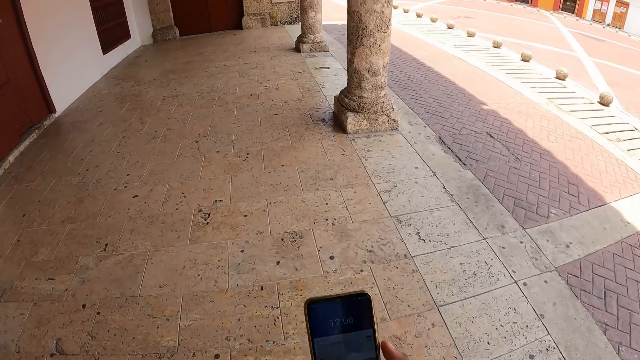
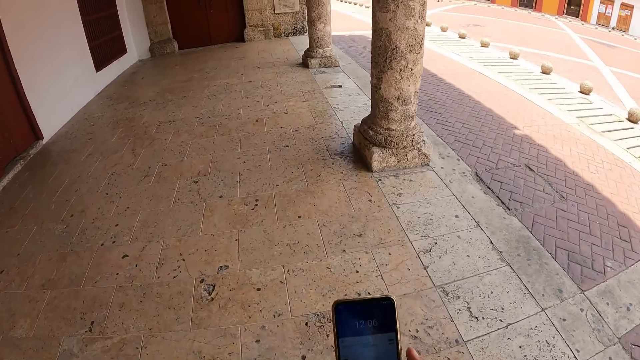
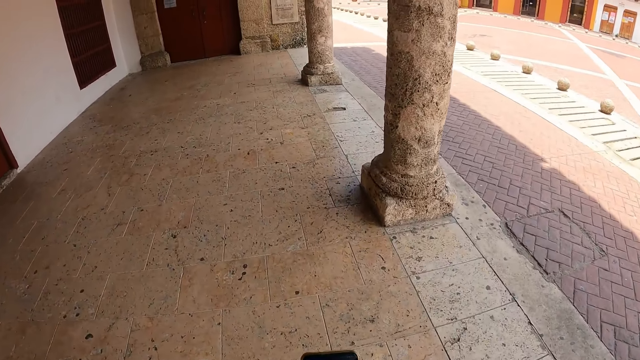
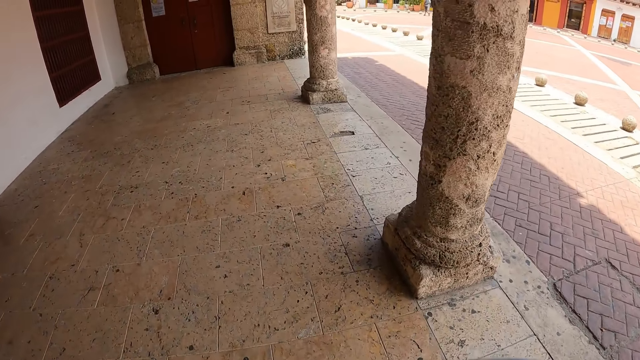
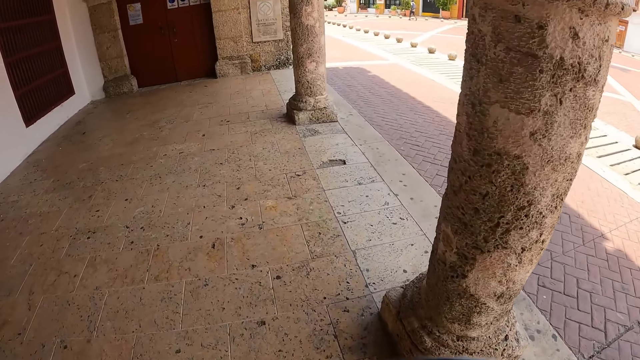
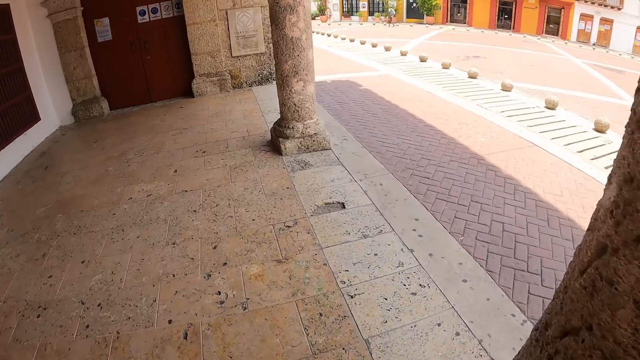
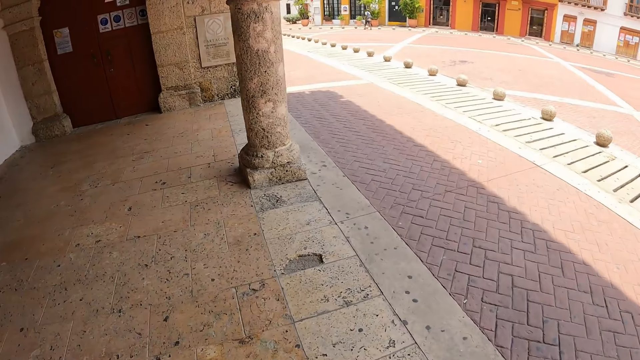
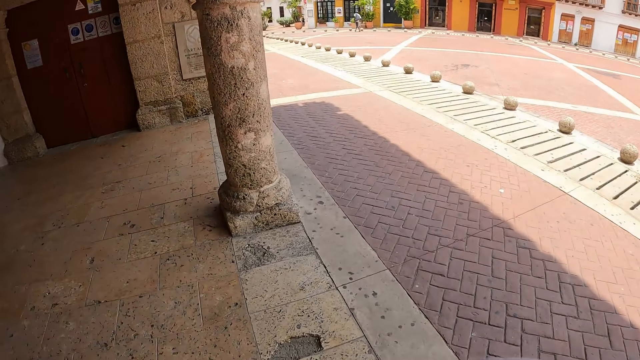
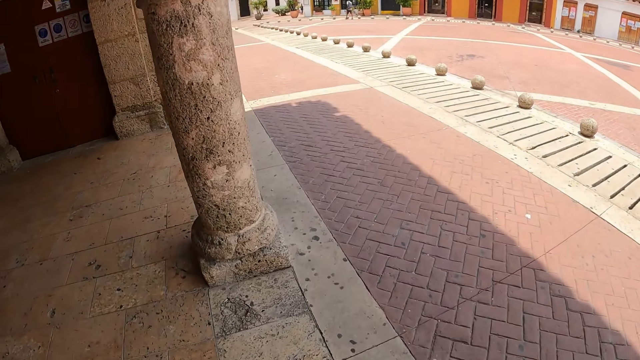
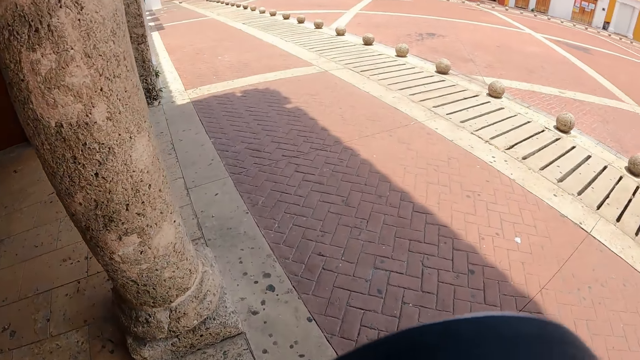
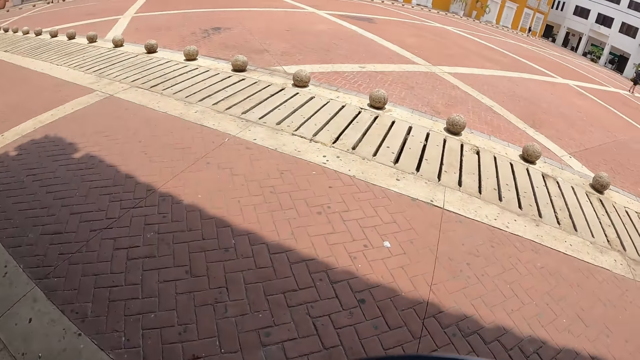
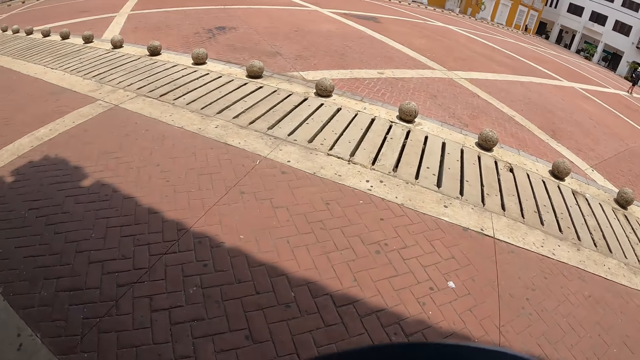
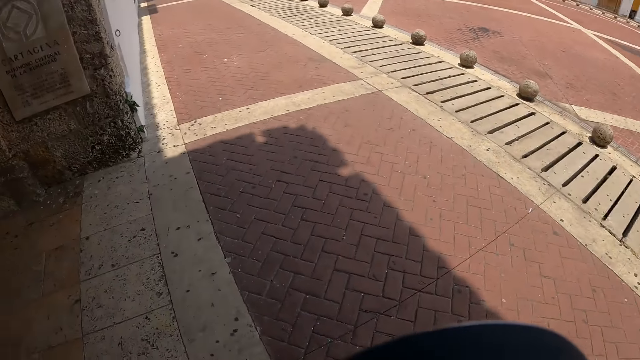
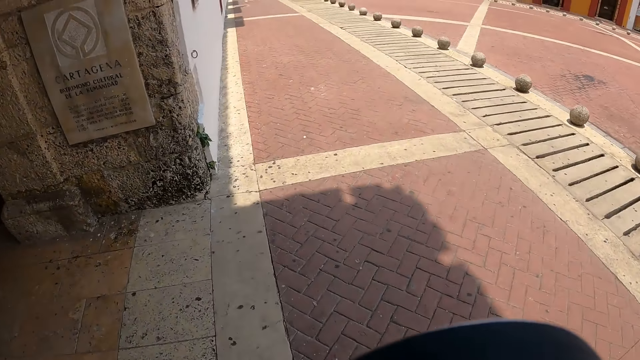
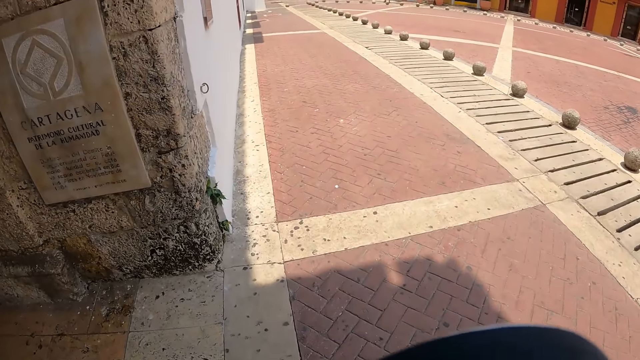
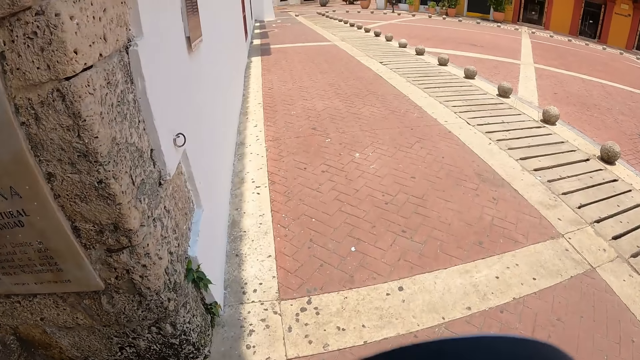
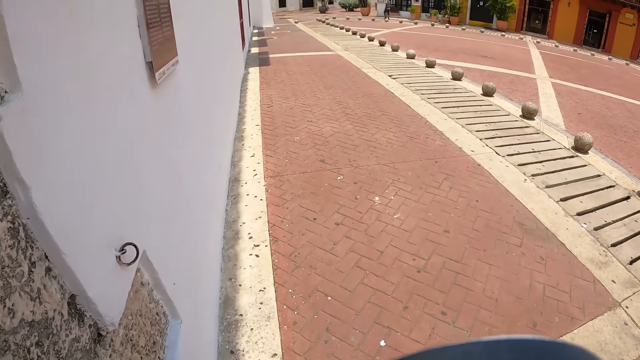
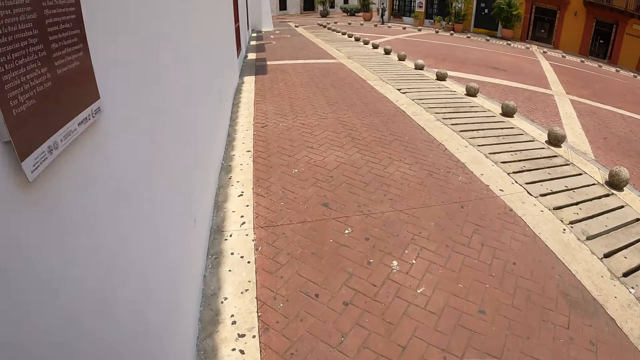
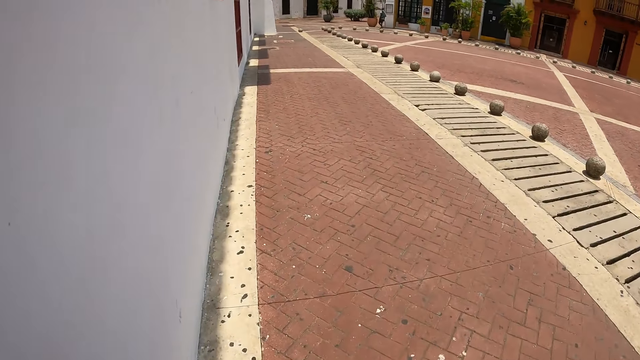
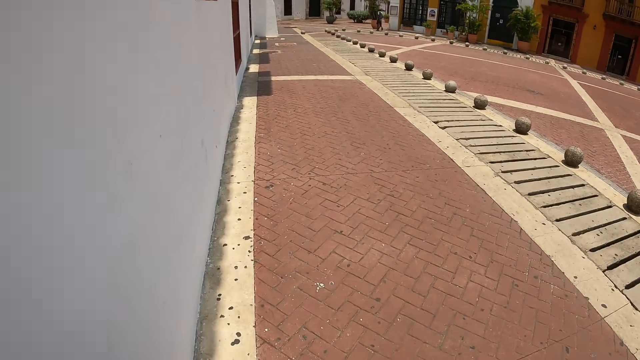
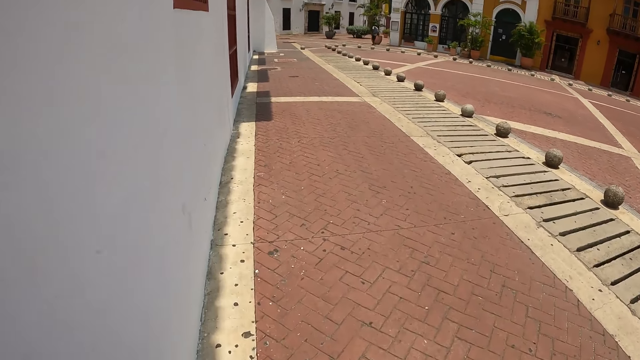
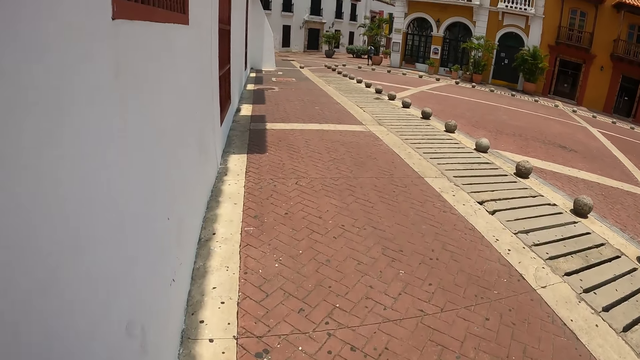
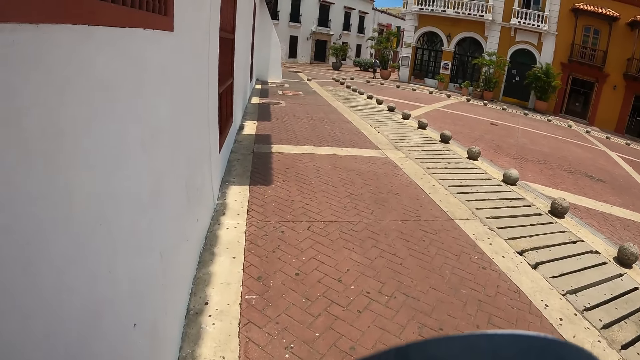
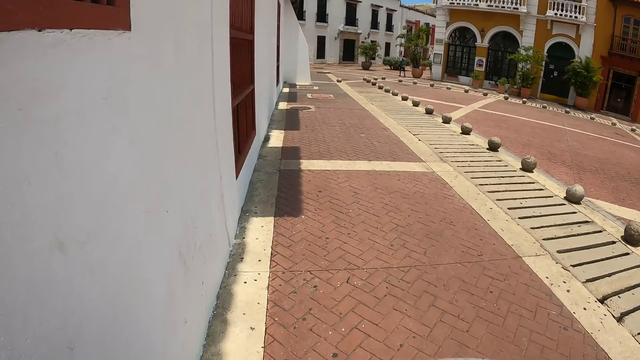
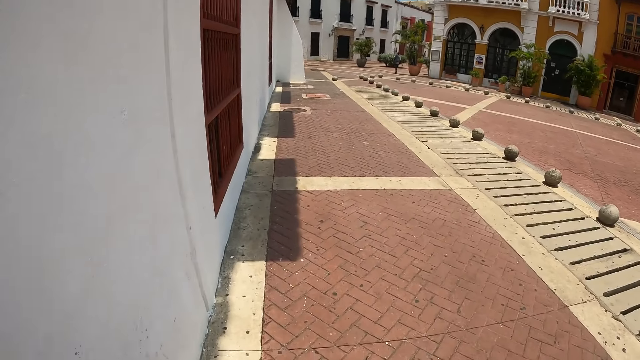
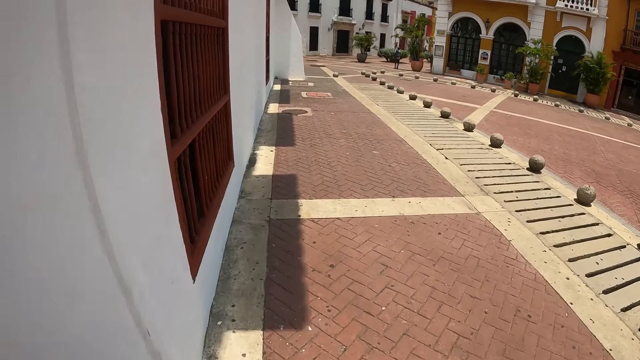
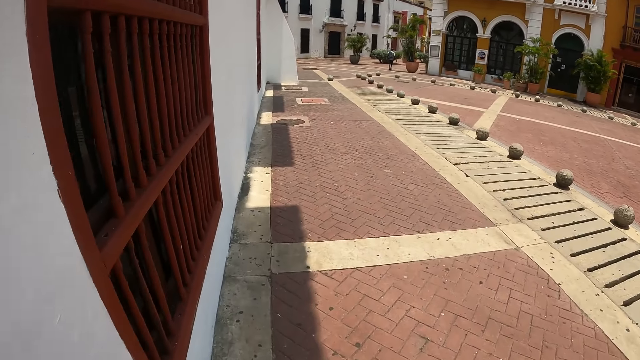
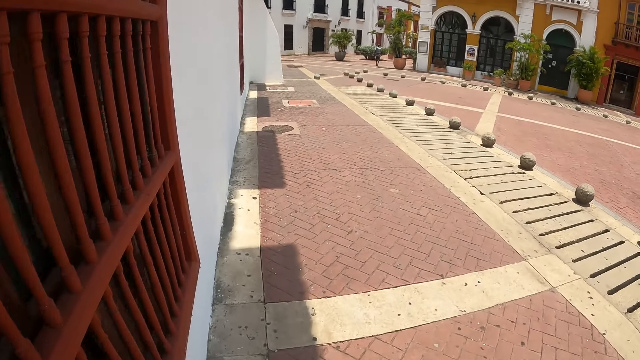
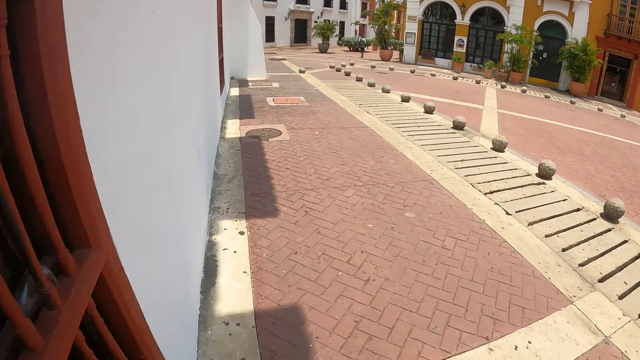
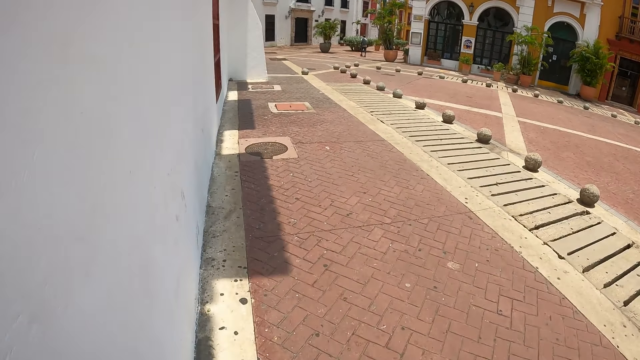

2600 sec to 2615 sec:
The camera wearer looks at the phone. They lift the phone. They walk ahead. They look ahead. They walk ahead.

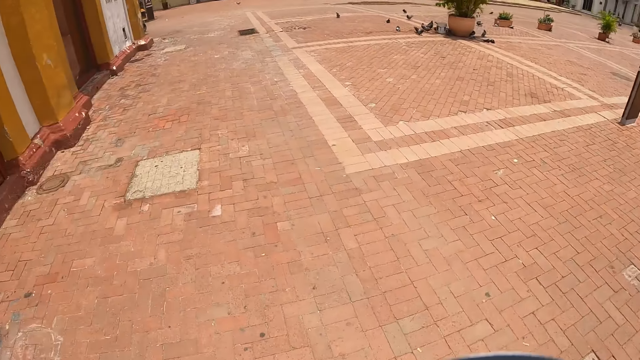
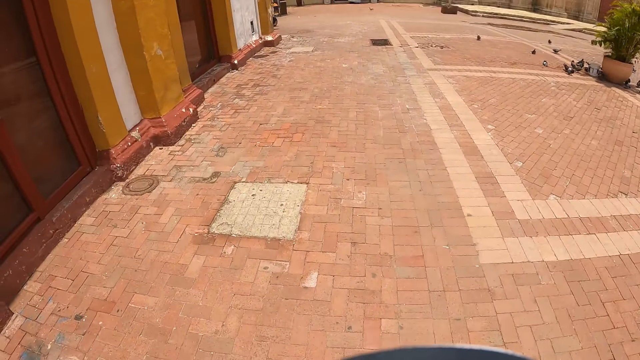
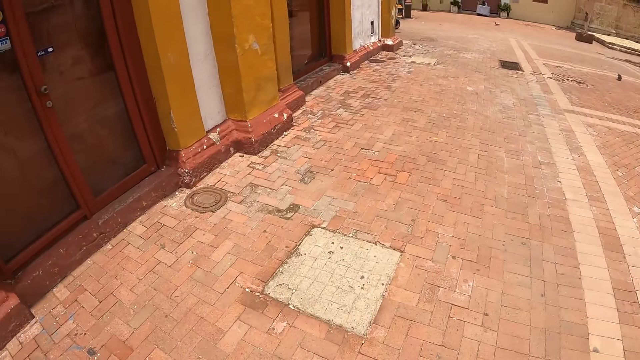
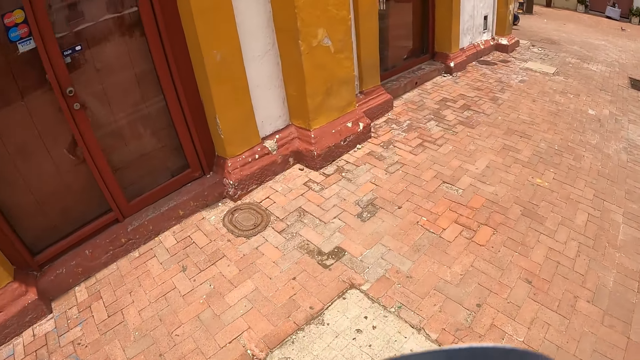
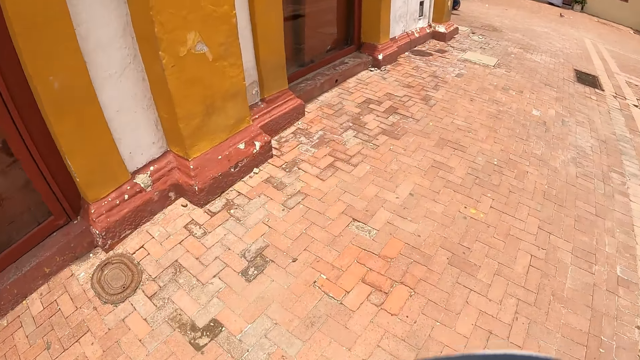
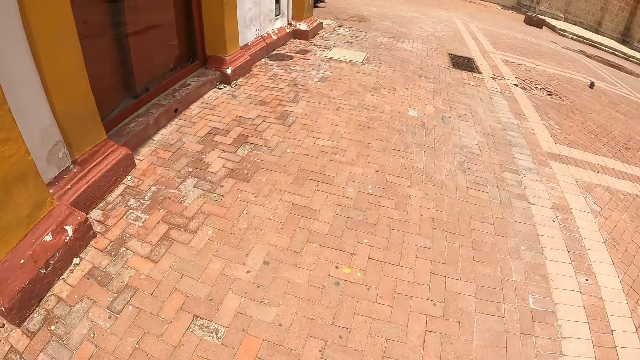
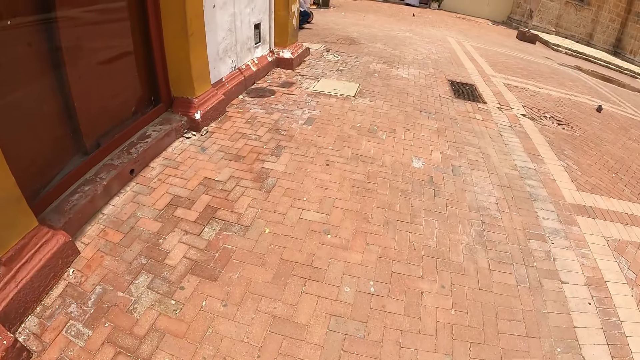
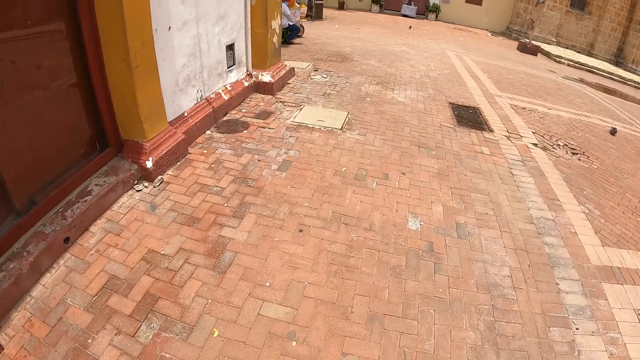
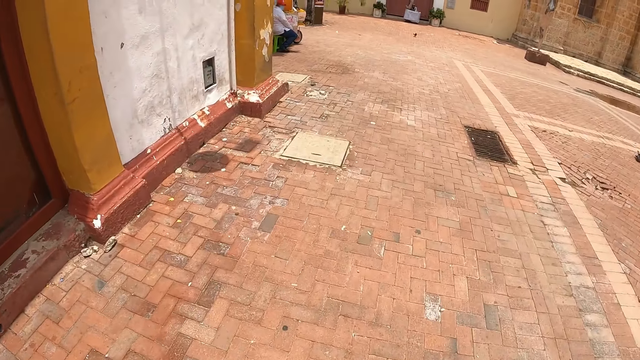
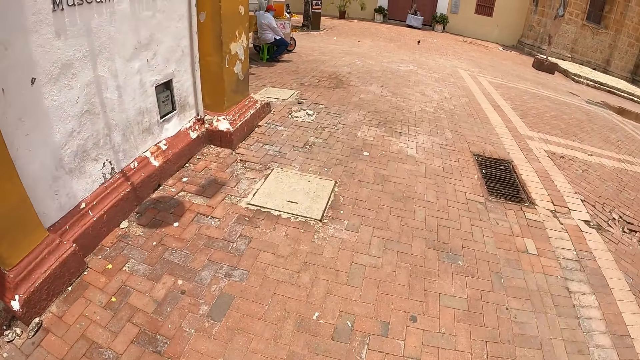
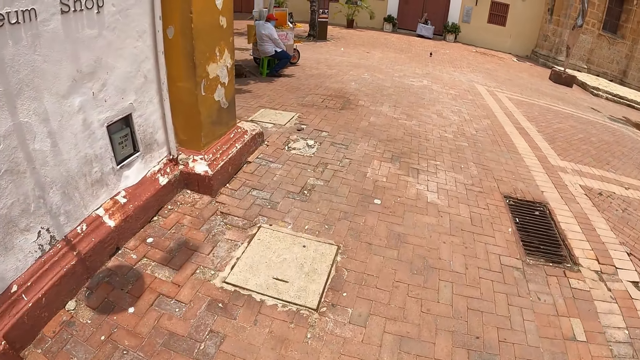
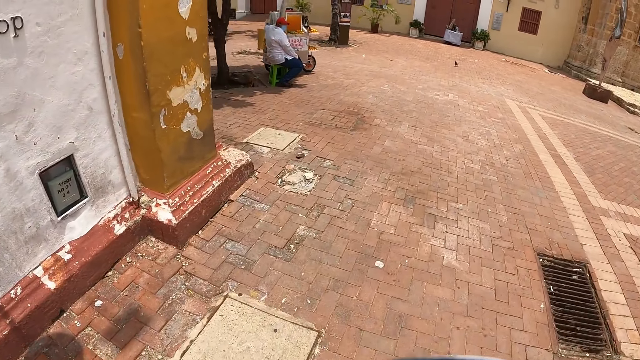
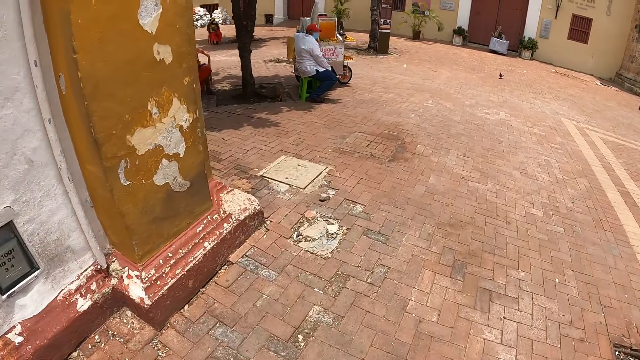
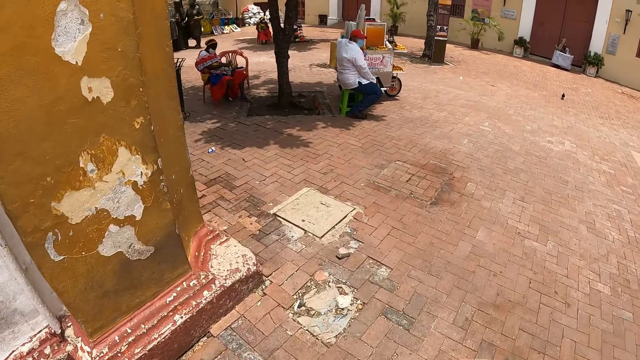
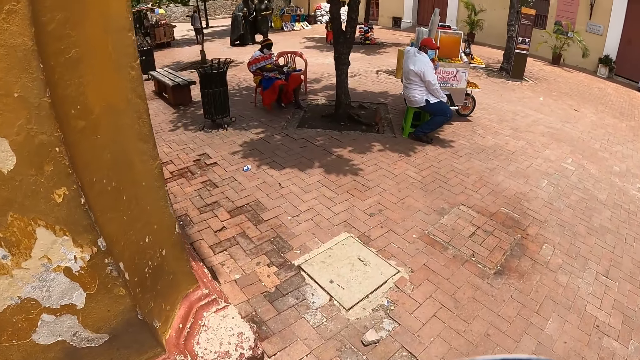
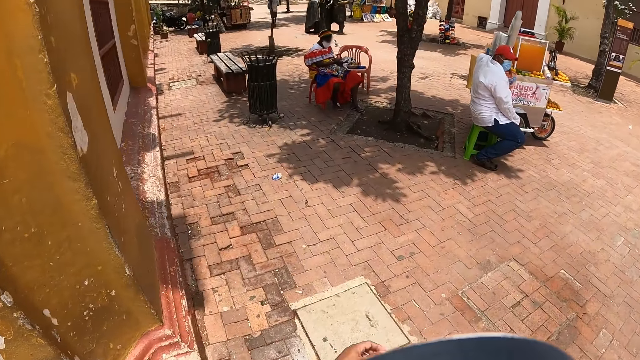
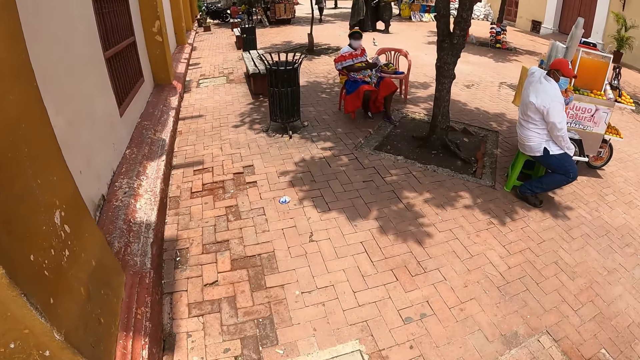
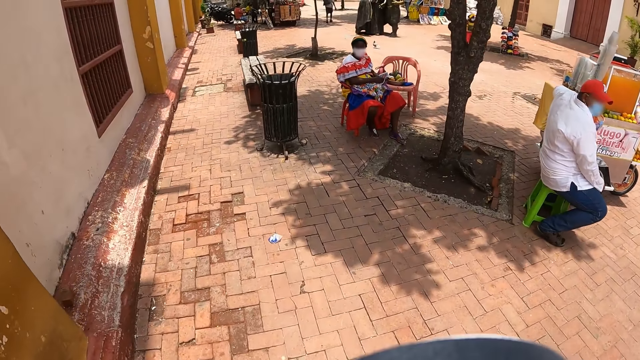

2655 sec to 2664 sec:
The camera wearer turns back. They walk ahead.
